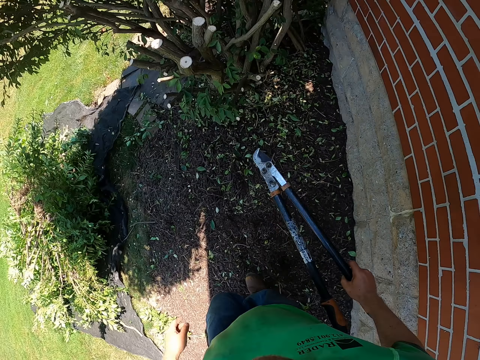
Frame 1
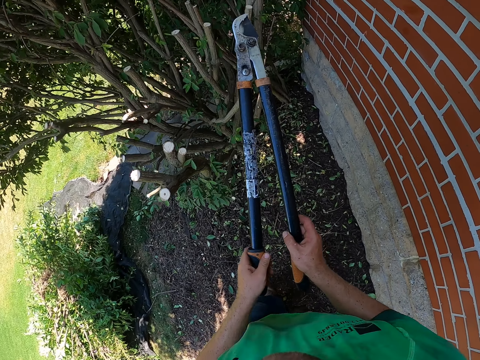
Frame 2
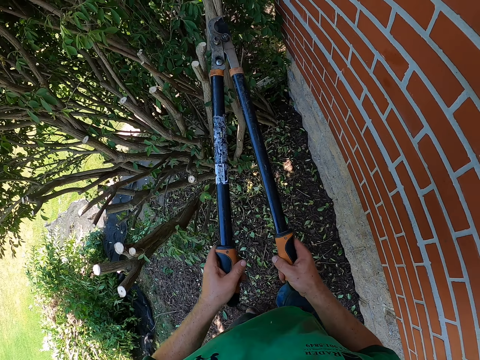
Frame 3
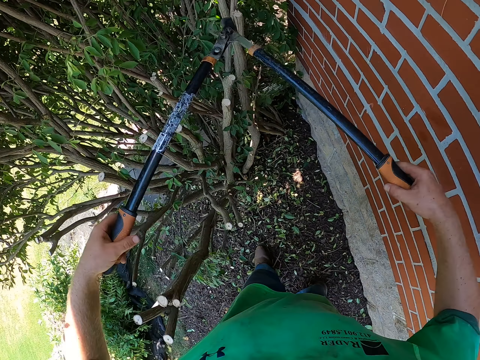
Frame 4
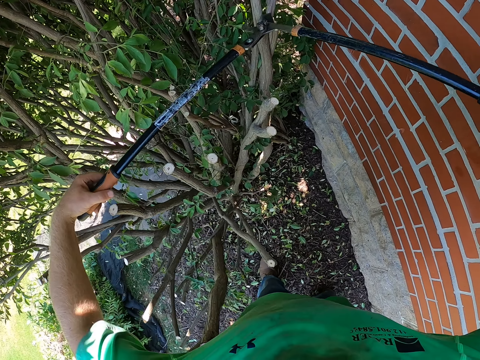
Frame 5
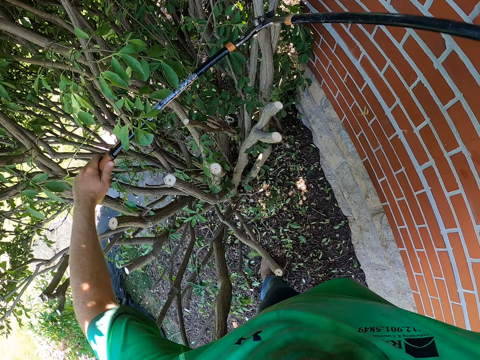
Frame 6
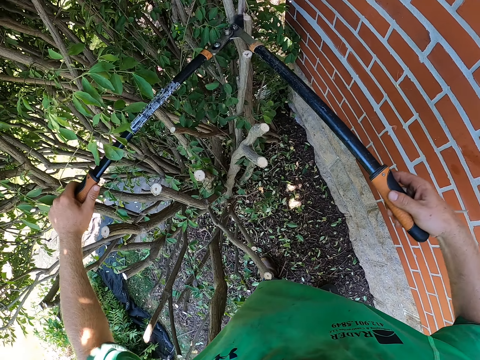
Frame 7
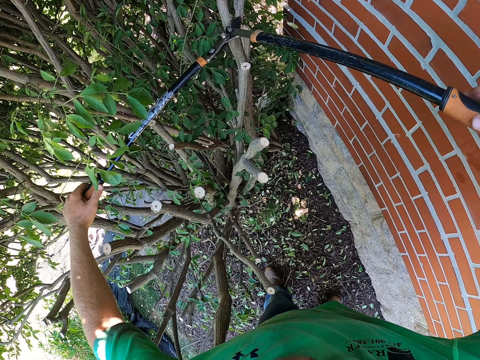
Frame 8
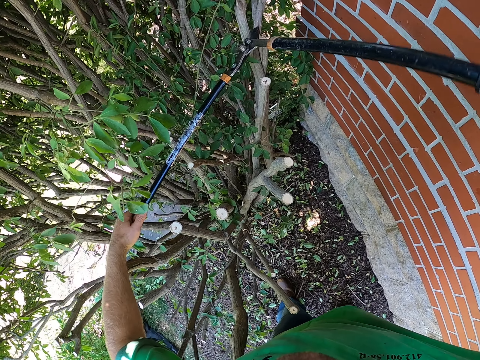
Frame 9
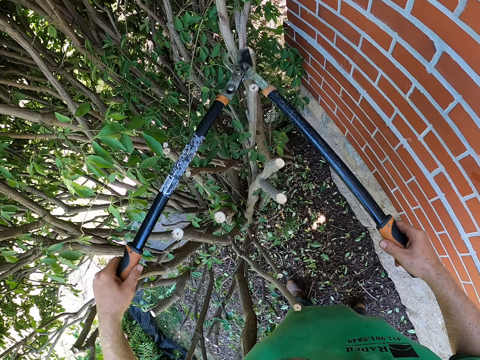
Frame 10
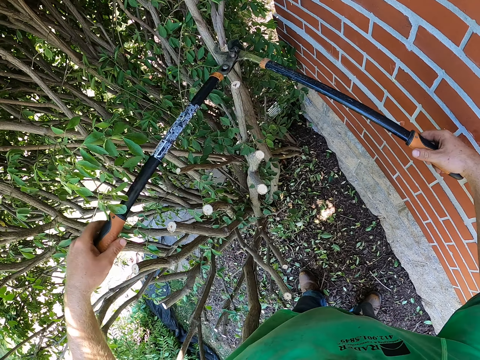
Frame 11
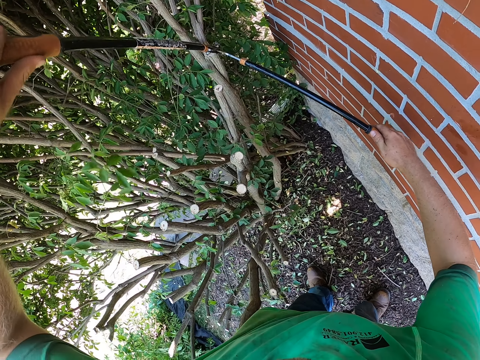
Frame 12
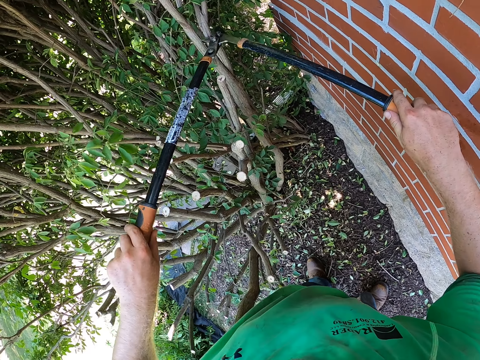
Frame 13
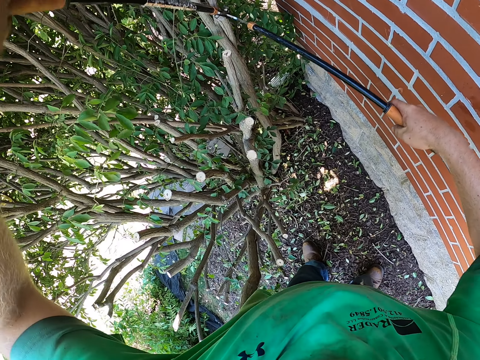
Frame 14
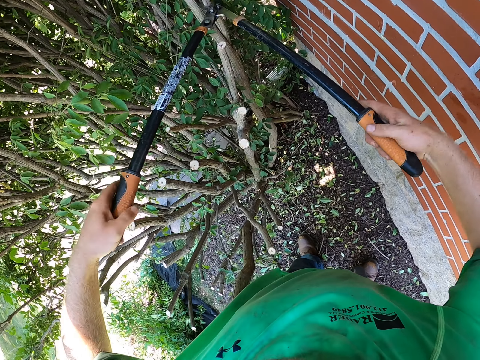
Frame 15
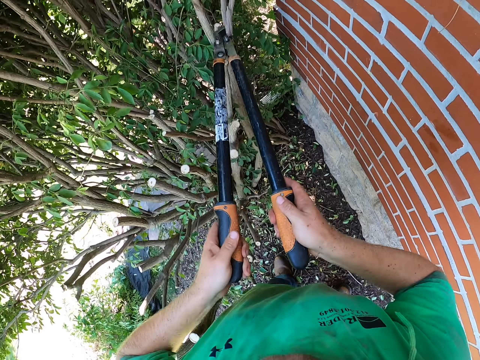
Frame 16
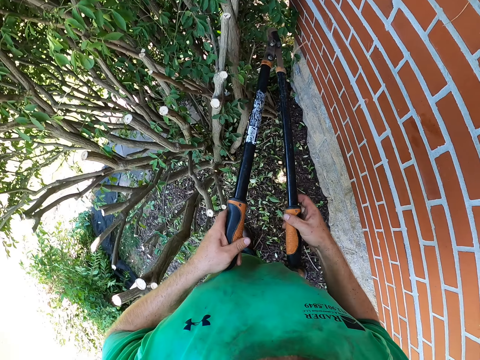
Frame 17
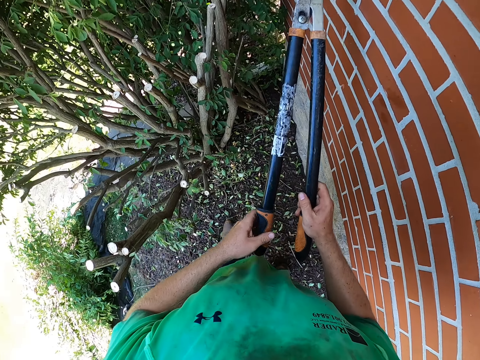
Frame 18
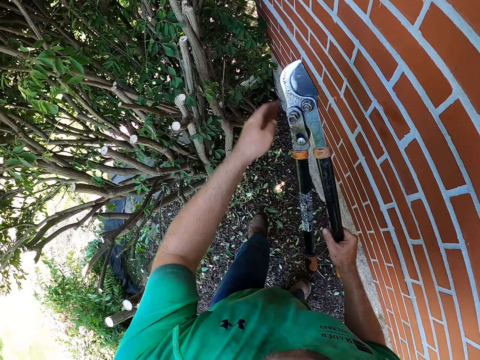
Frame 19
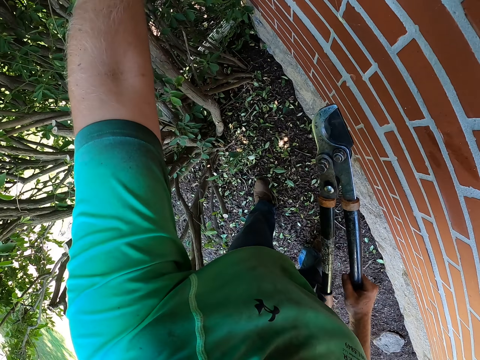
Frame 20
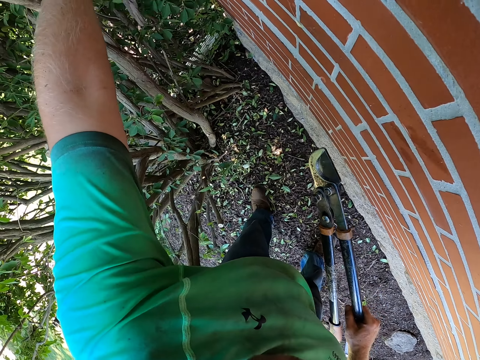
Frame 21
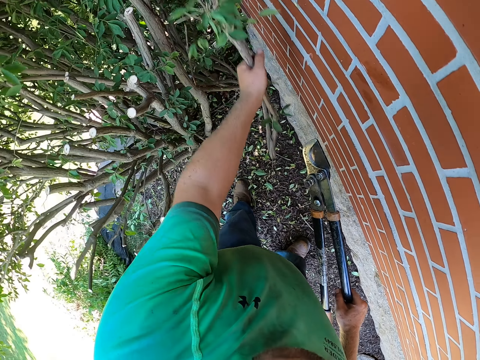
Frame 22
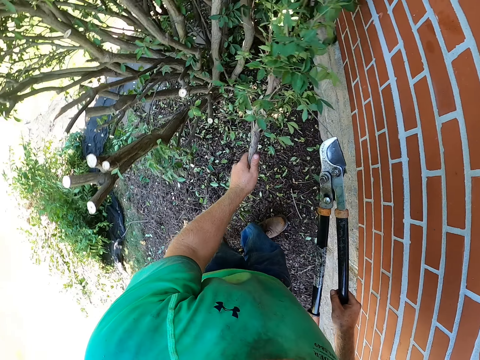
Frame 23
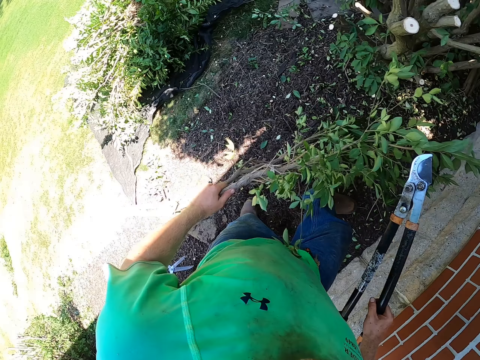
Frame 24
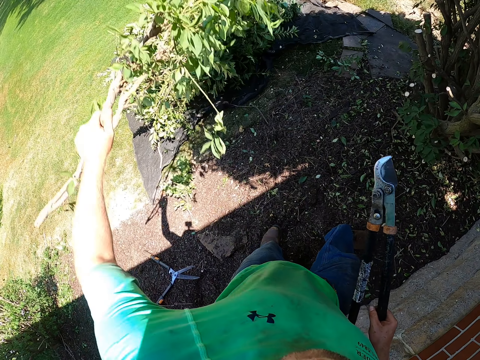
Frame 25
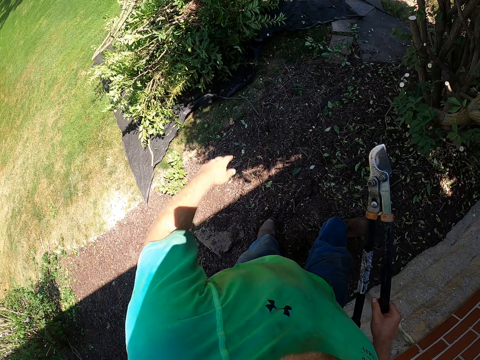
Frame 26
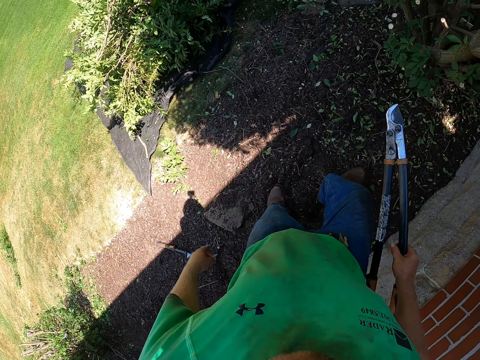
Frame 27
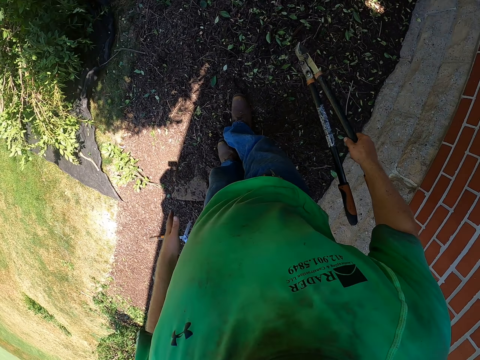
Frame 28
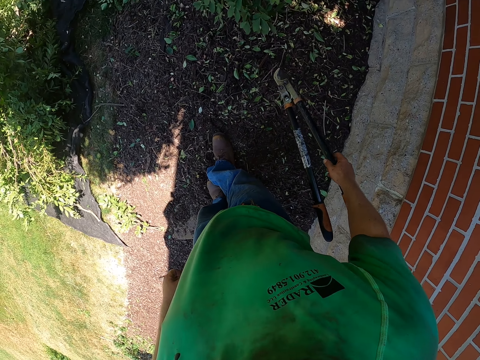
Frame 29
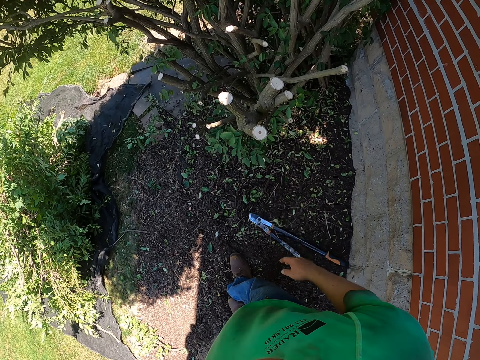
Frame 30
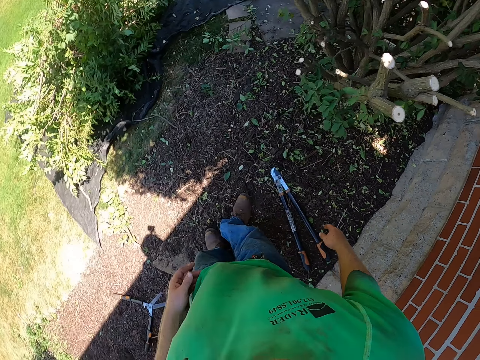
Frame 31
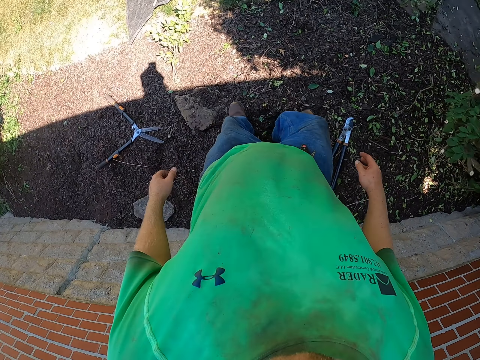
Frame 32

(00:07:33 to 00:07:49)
The camera wearer prunes the tree with the loopers. He cuts a branch. He pulls a felled tree branch from the tree with his left hand. He drops the felled tree branch on the sack on the ground with his left hand. He drops the loopers on the ground with his right hand.

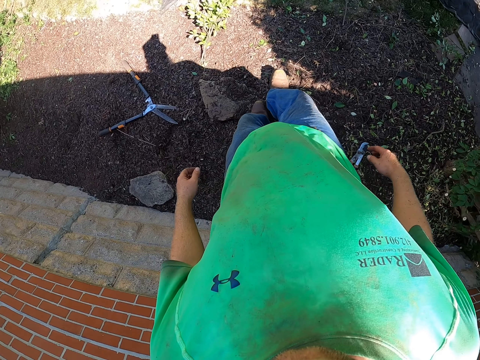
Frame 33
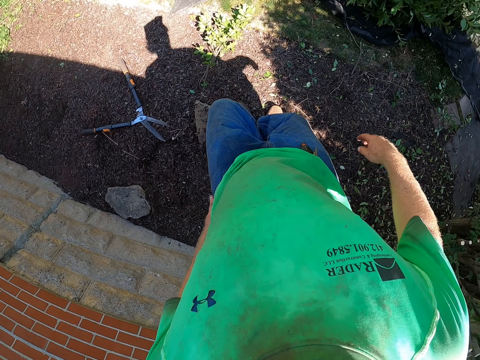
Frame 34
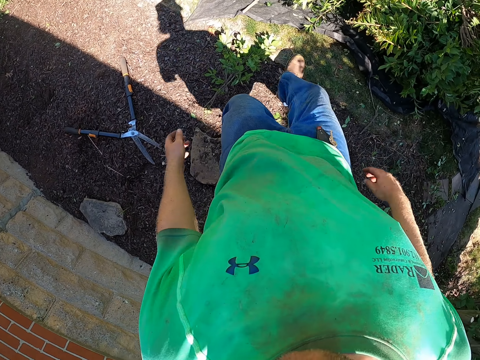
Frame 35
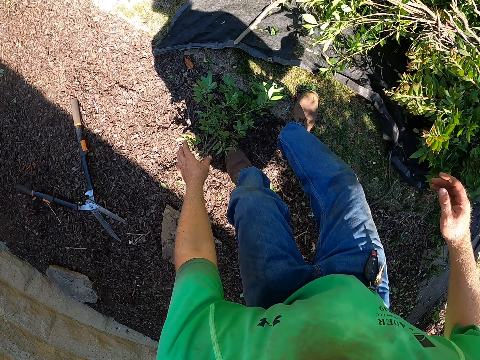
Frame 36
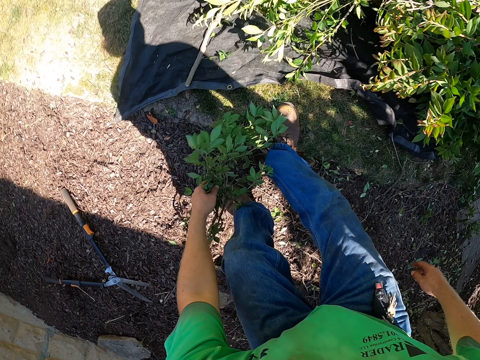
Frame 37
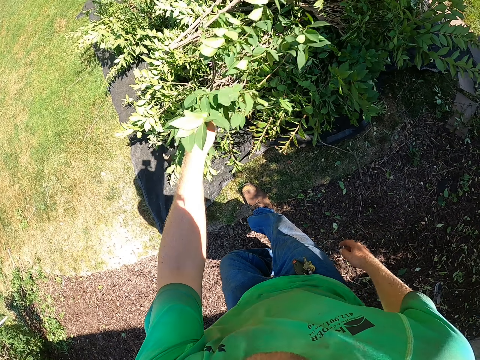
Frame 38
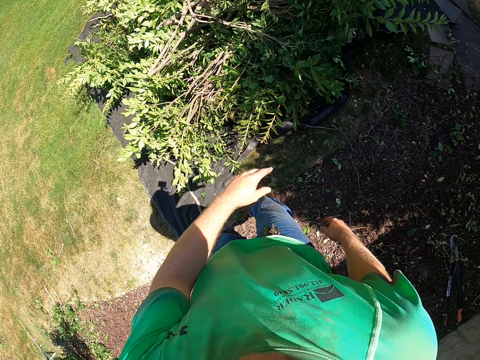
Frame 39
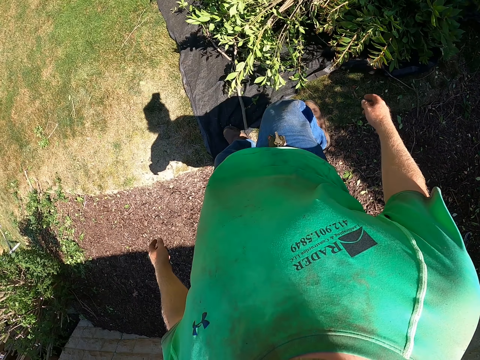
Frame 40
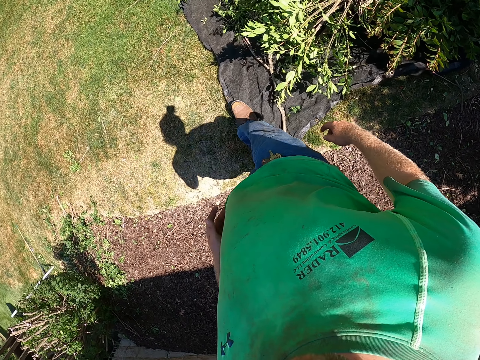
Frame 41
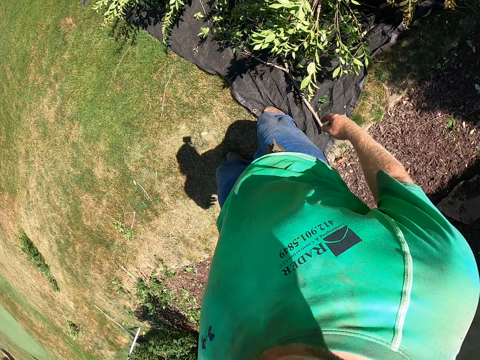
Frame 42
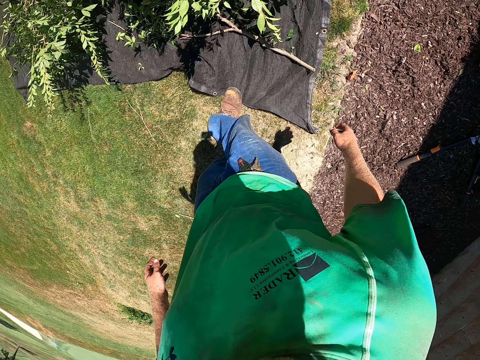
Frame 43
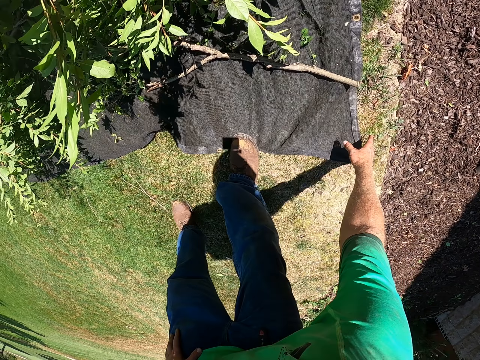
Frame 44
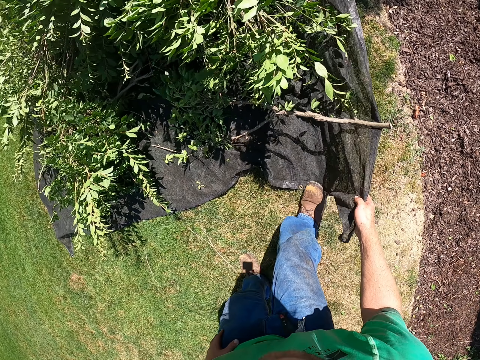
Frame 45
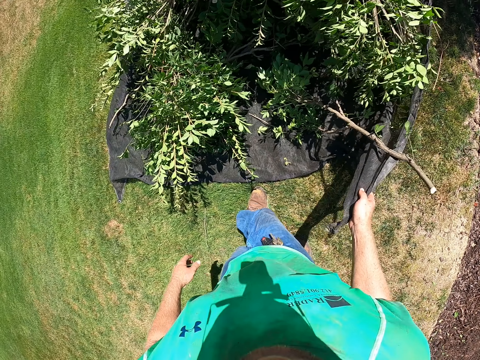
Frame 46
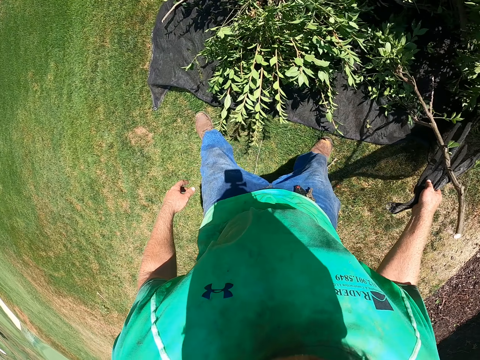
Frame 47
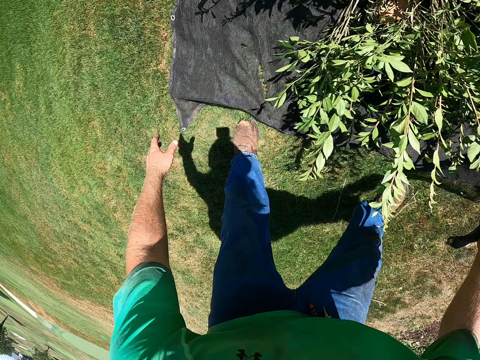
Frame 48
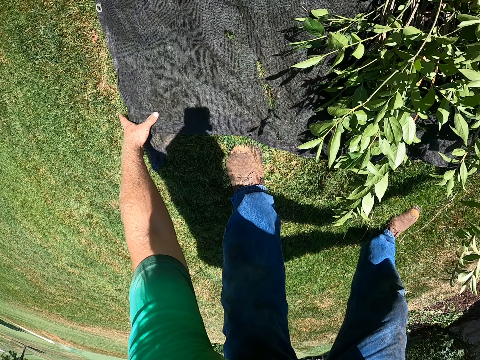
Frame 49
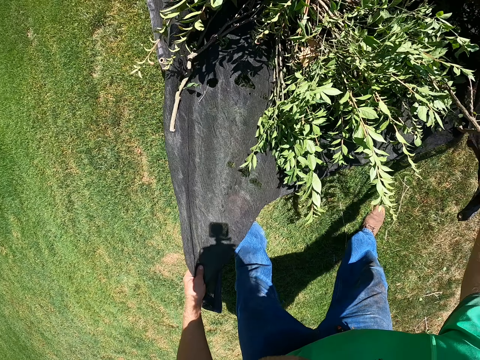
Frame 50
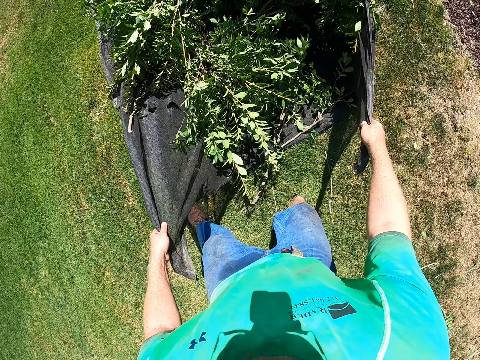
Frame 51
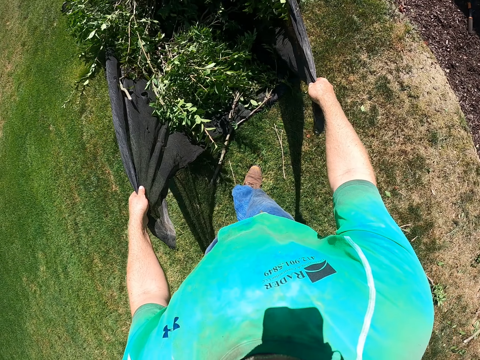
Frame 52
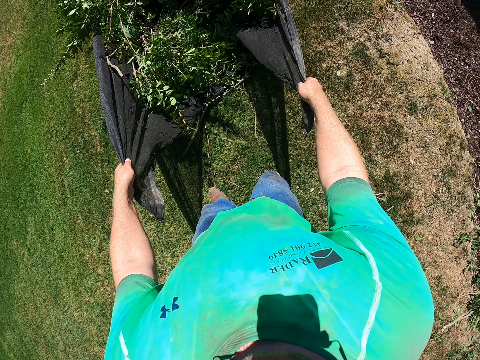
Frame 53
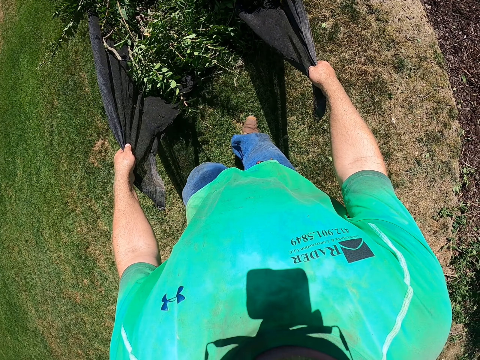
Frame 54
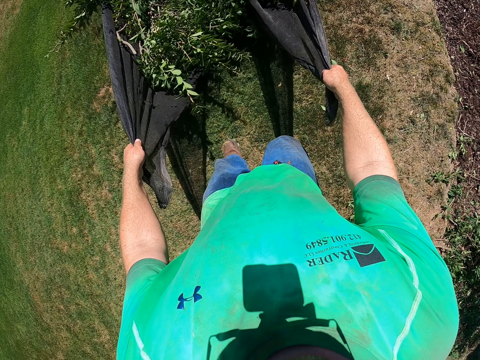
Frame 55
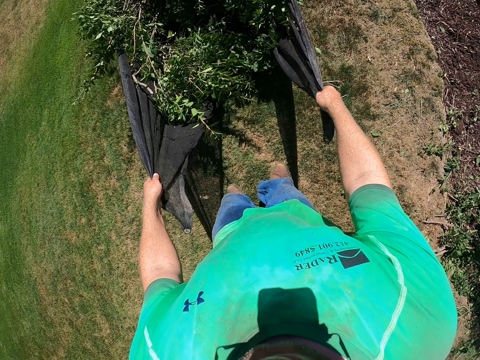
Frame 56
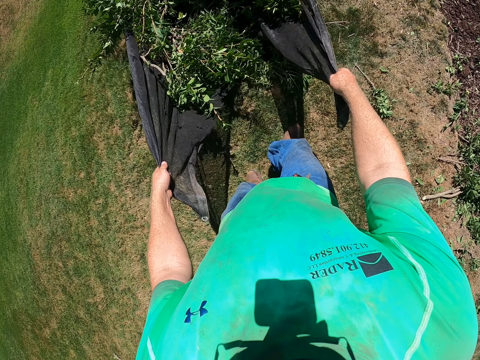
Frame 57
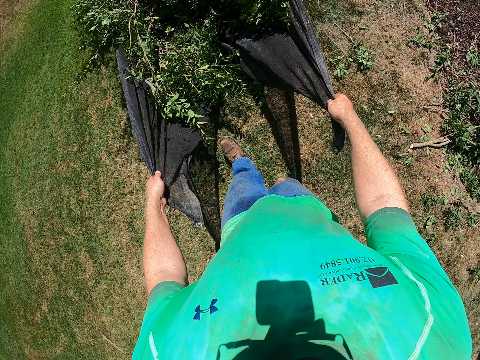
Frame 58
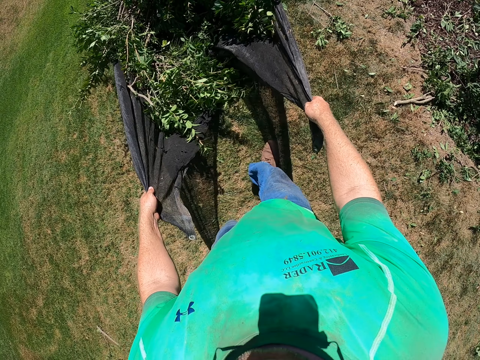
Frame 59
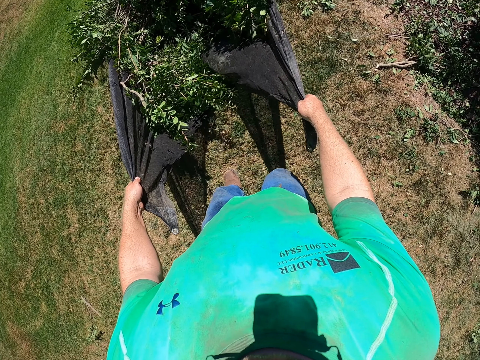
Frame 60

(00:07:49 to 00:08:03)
The camera wearer picks up a felled tree branch from the ground with his left hand. He drops the felled tree branch on the sack on the ground with his left hand. He picks up a side of the tarp. He pulls the sack with his hands on the floor.
